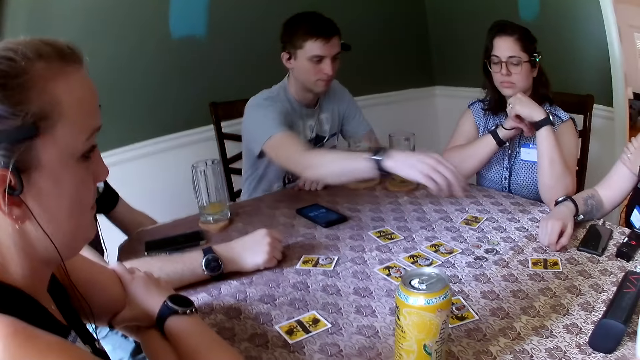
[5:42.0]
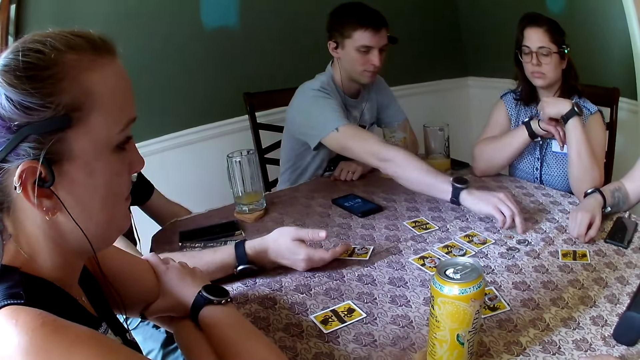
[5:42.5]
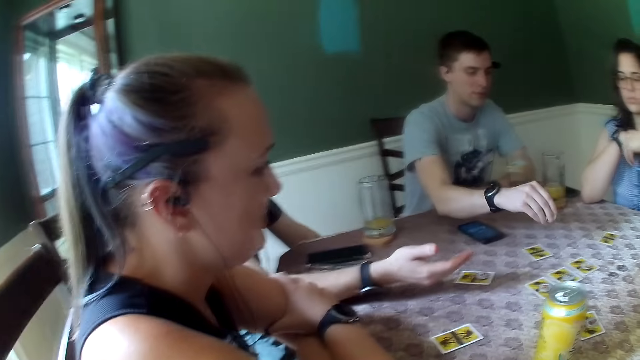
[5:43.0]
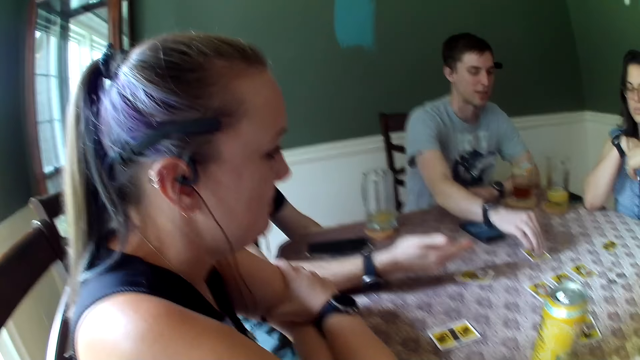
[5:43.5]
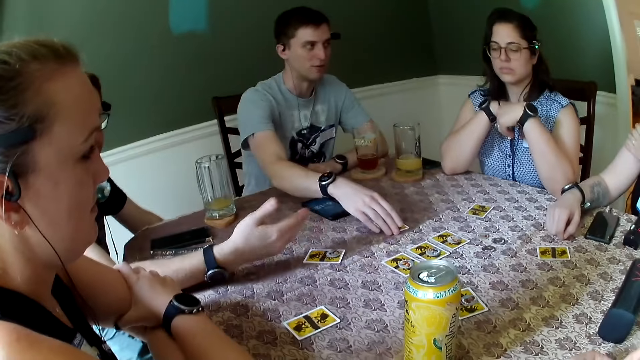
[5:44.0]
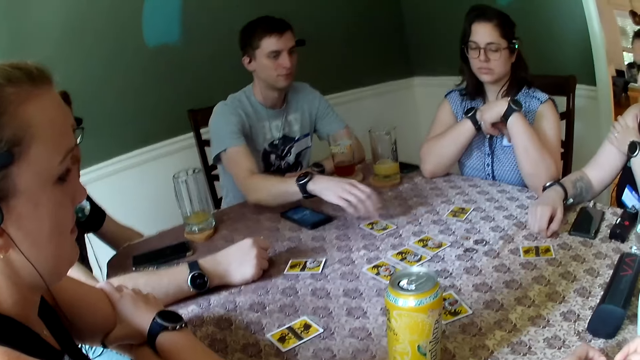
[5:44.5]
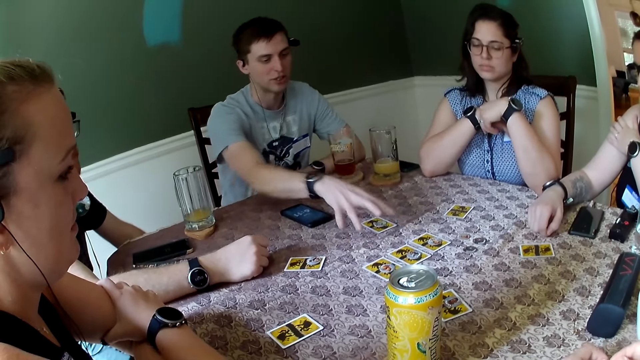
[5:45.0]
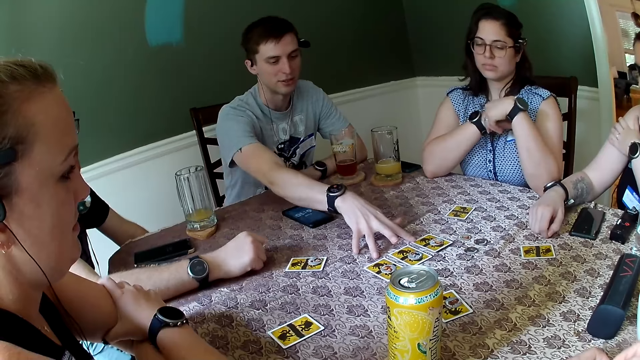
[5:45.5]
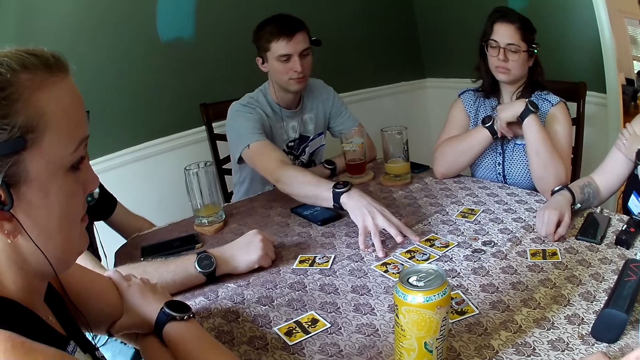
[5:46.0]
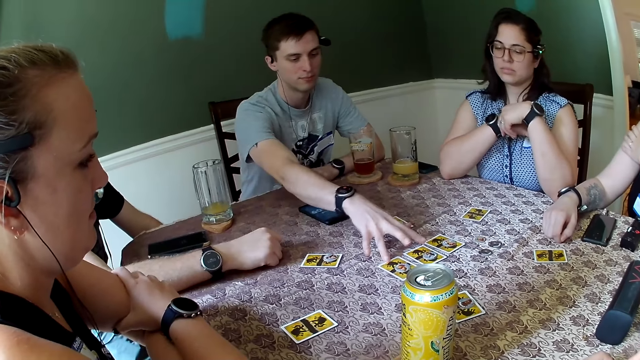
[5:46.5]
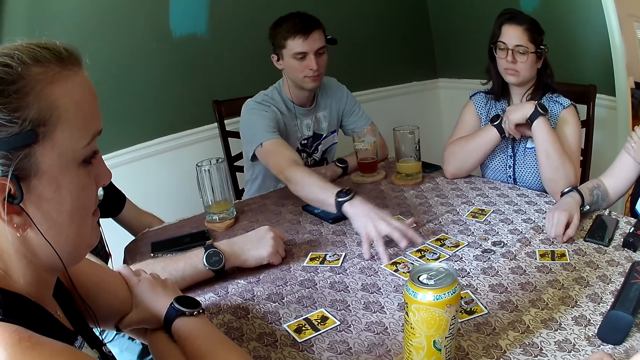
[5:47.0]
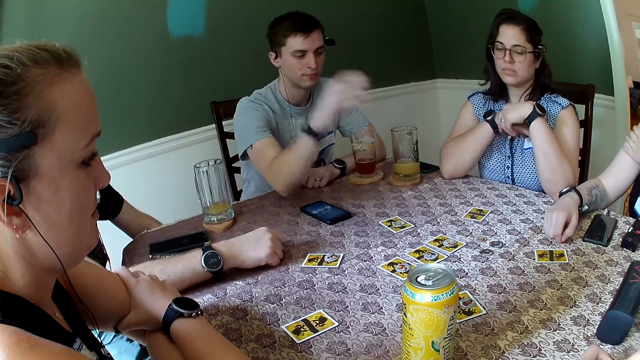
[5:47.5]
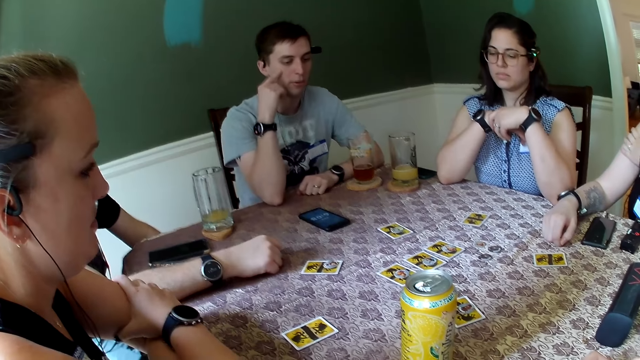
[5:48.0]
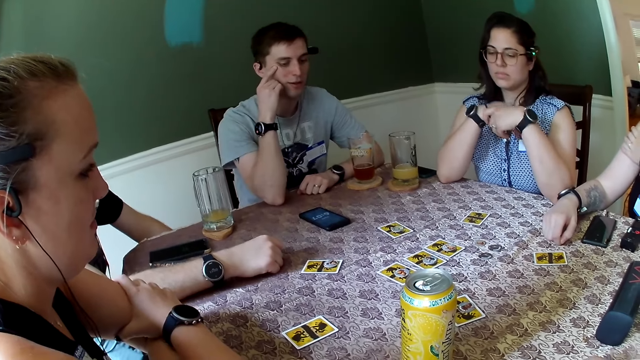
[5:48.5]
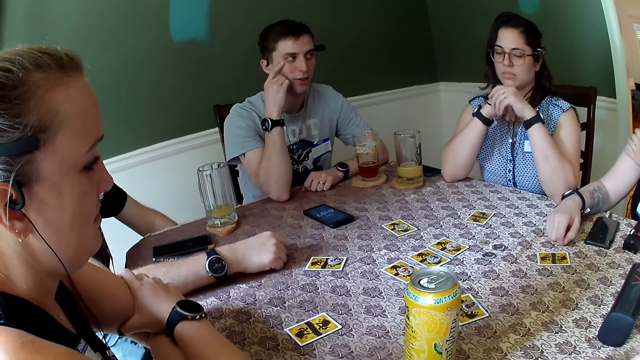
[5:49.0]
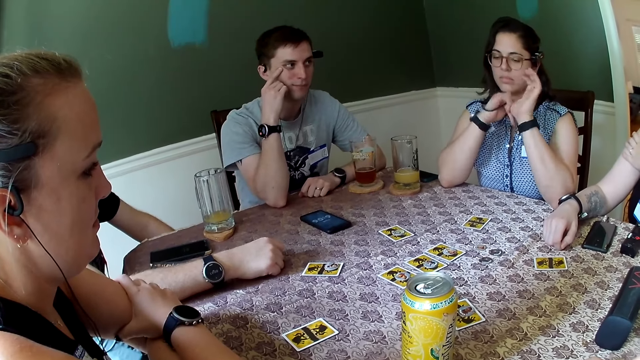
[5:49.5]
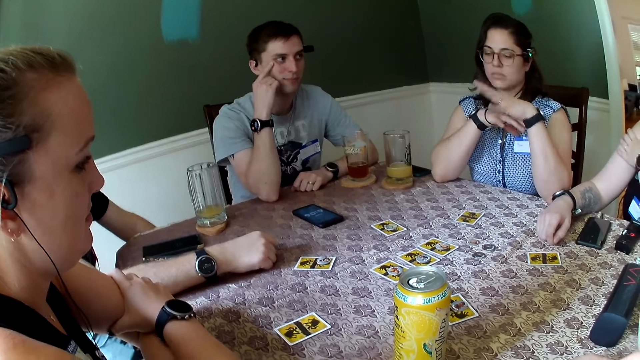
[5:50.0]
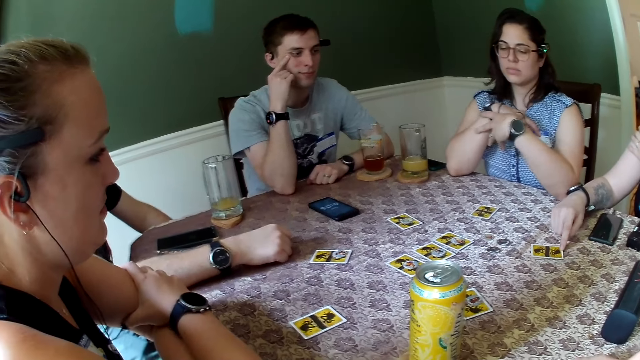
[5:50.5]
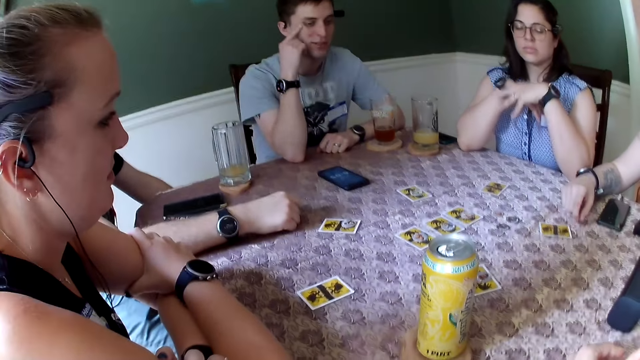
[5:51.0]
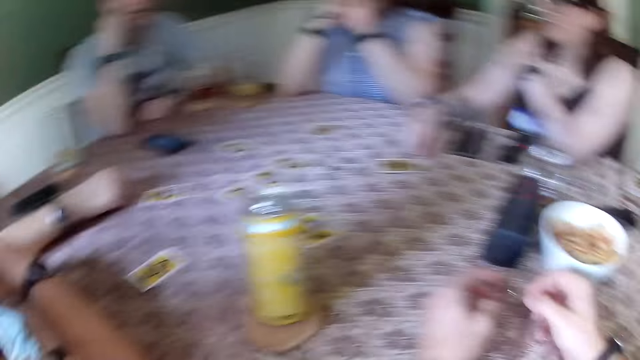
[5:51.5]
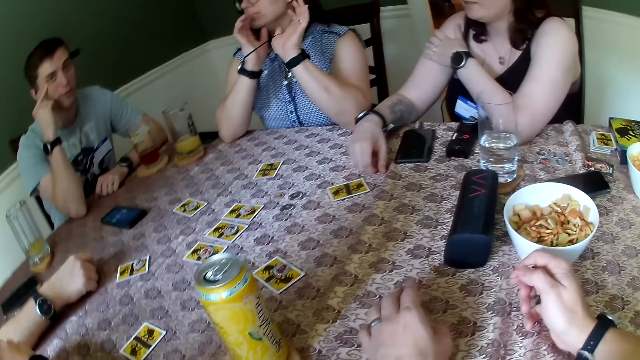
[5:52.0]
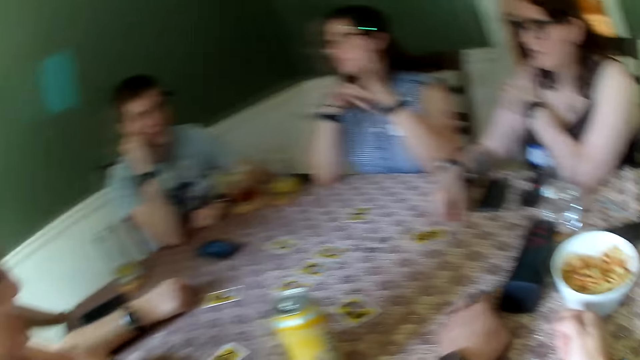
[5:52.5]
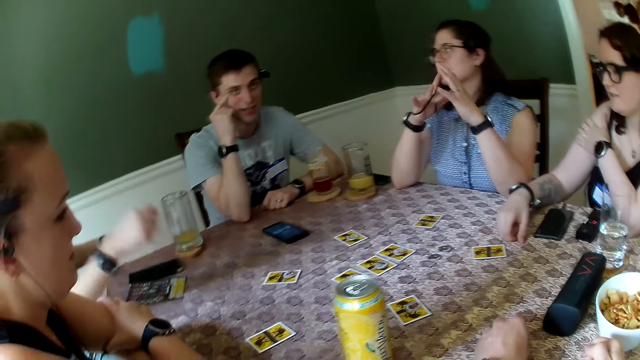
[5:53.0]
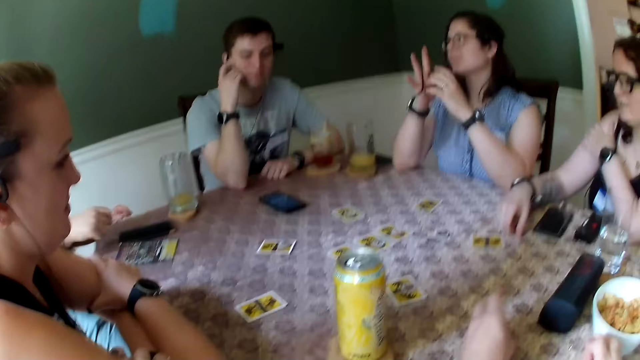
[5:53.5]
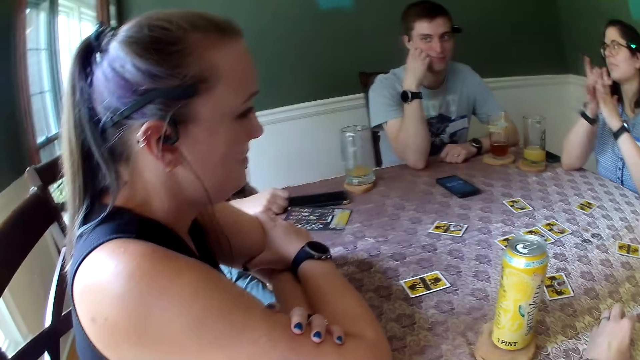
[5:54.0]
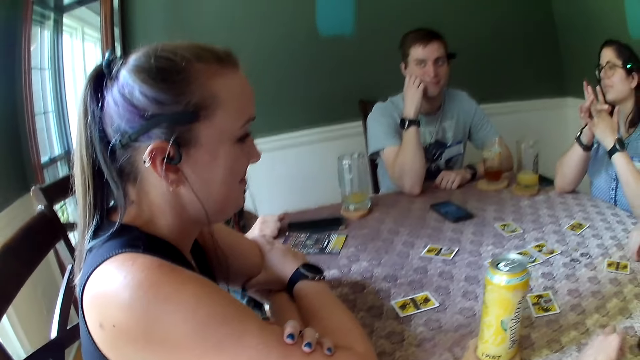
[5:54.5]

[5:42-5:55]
The man picks a chip from the table with his right hand and drops the chip on the table with his right hand. The man touches the cards on the table with his left hand. The woman adjusts the card on the table with her right hand.

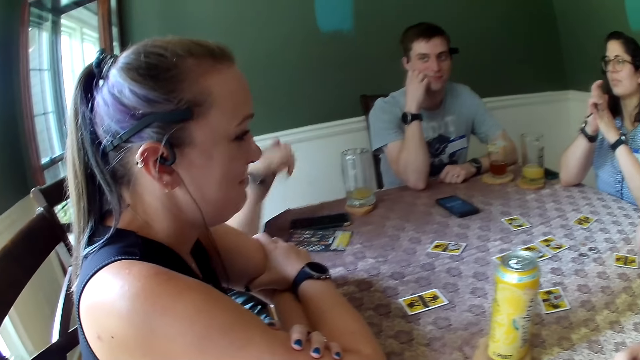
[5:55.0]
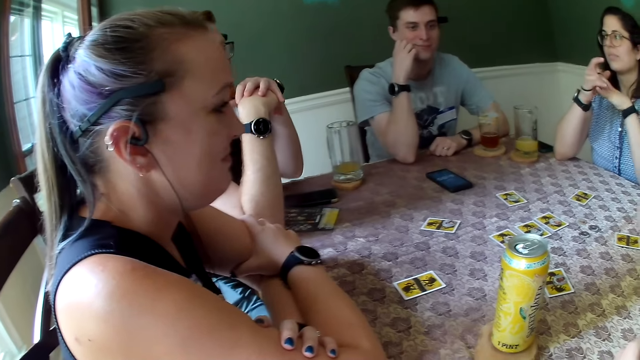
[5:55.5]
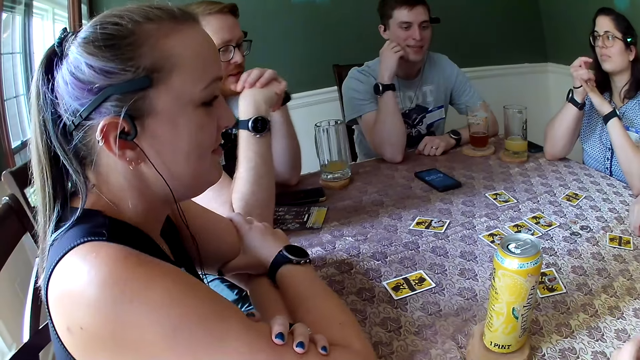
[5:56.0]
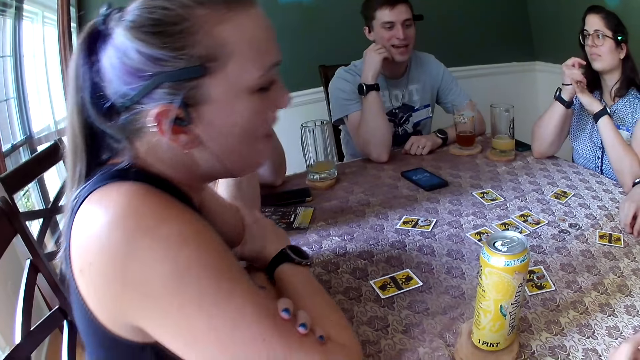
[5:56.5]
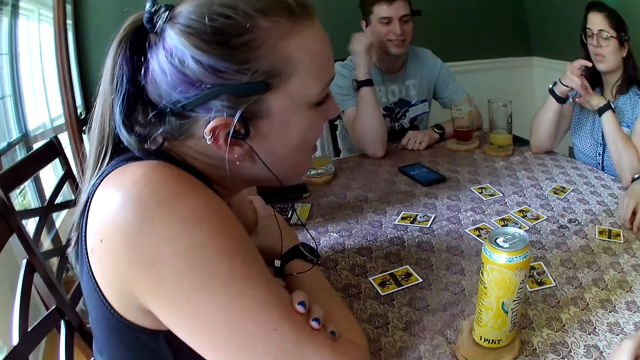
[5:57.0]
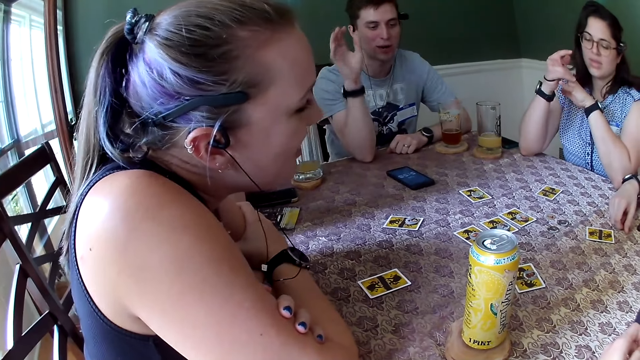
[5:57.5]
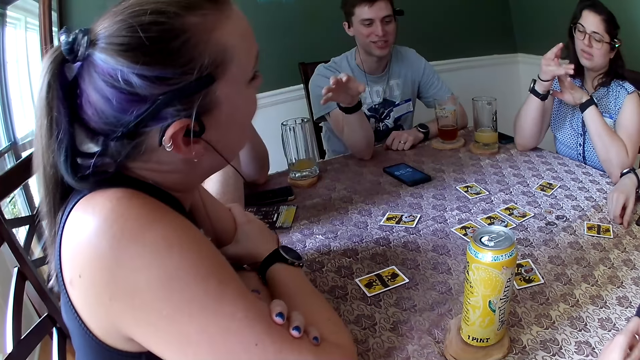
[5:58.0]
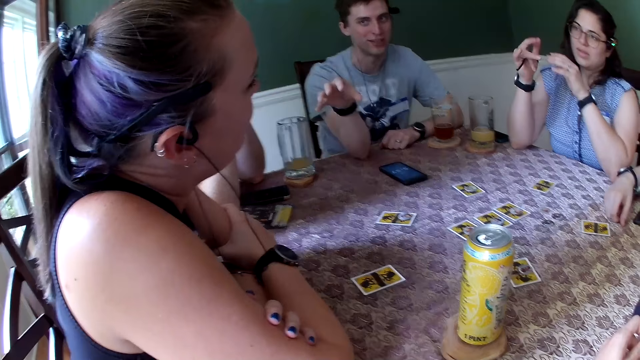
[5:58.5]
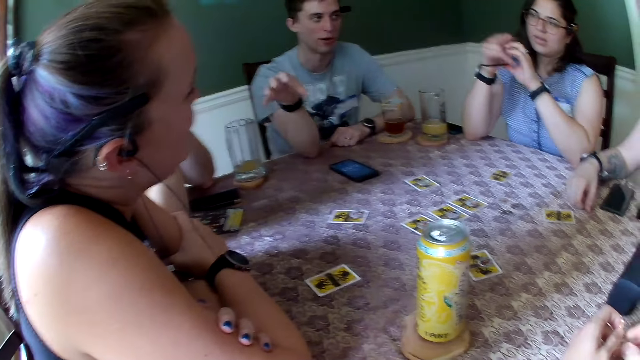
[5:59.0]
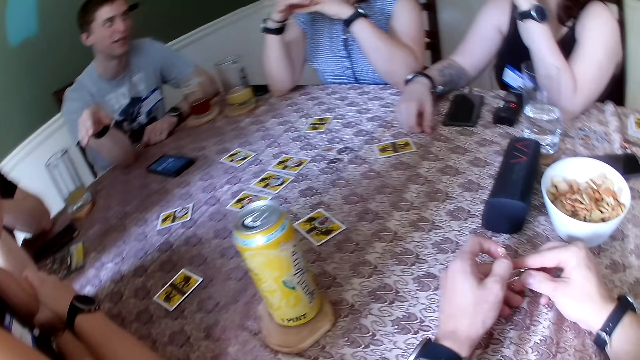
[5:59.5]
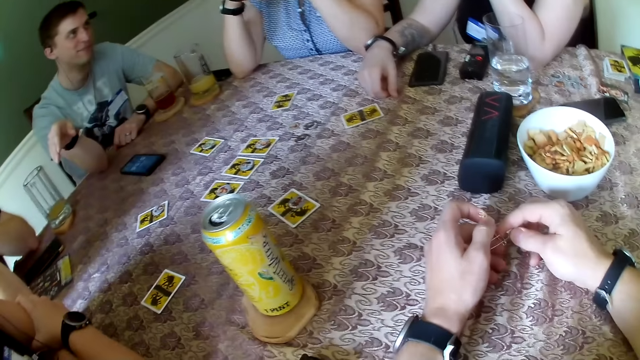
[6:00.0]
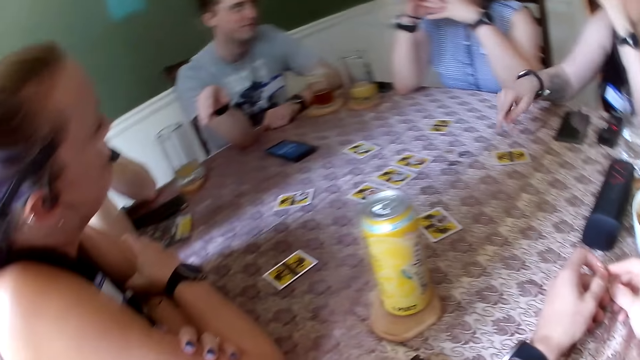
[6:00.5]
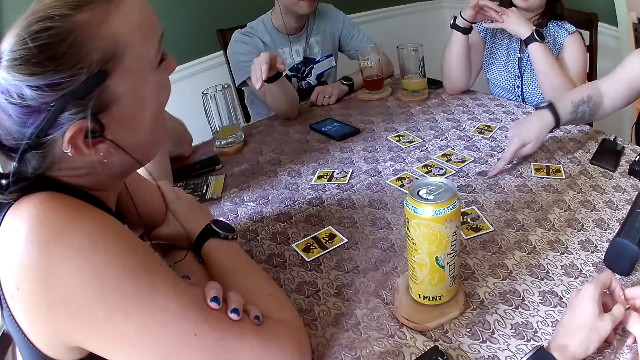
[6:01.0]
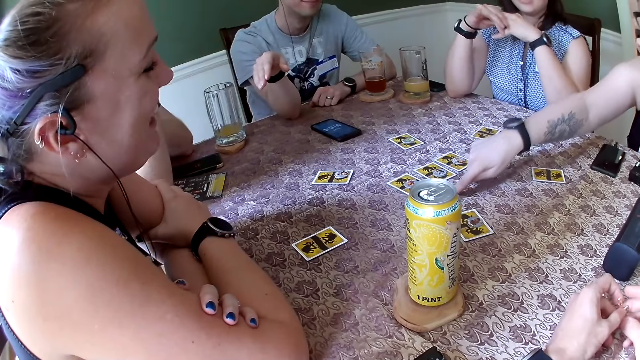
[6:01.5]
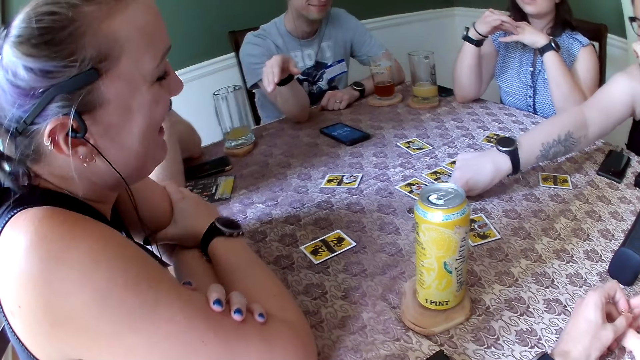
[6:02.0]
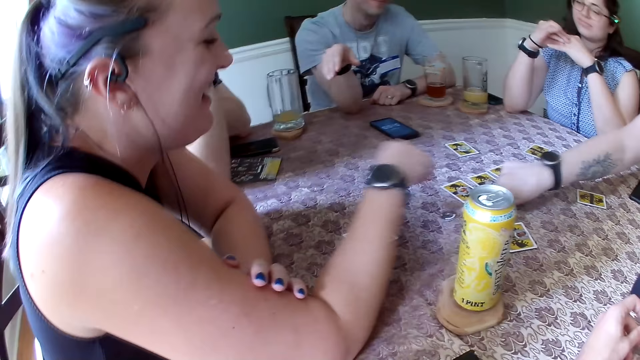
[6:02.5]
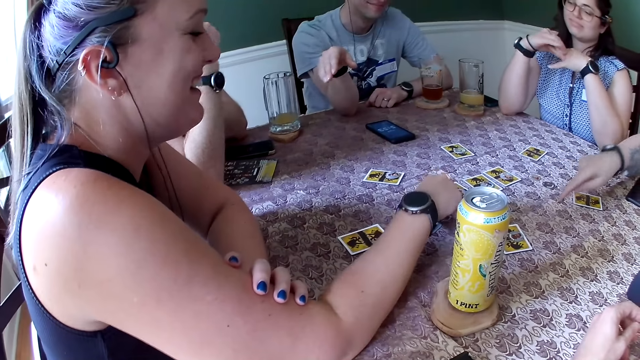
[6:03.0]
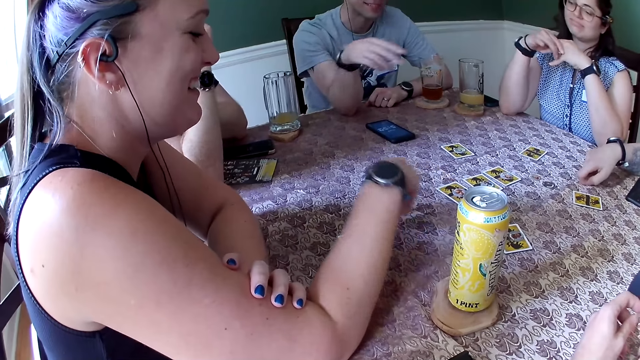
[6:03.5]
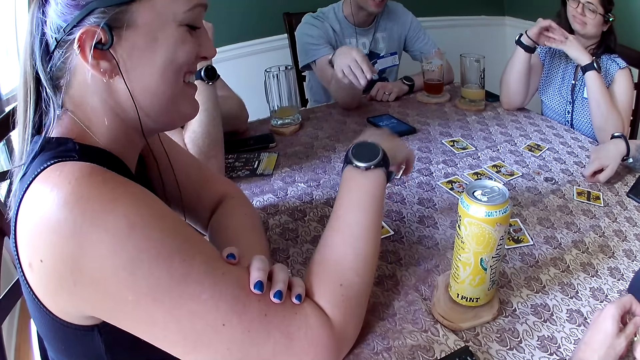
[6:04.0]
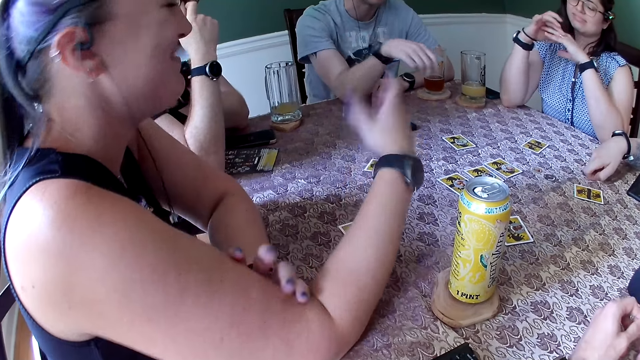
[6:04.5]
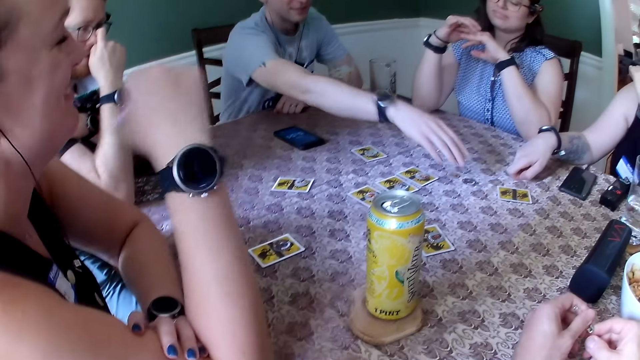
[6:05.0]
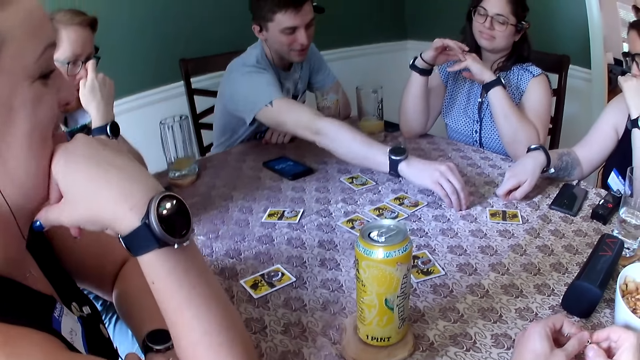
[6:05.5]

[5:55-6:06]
The woman adjusts a chip on the table with her right hand. Another woman picks a chip from the table with her right hand and drops the chip on the table with her right hand. The man picks a chip from the table with his right hand.
